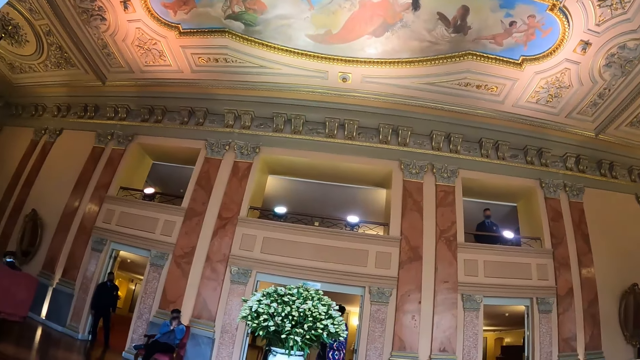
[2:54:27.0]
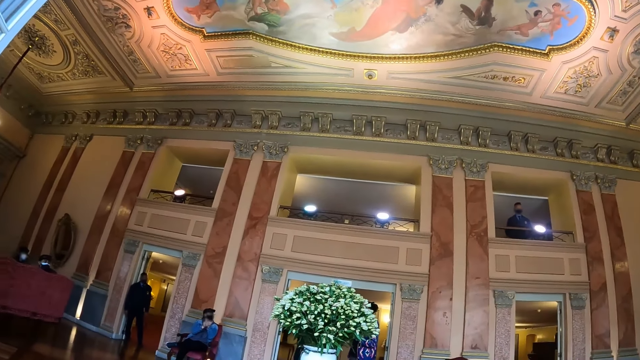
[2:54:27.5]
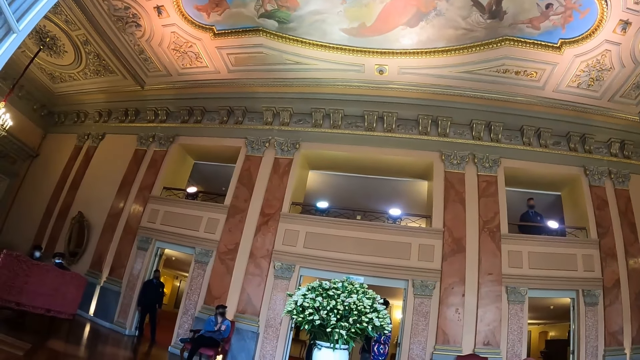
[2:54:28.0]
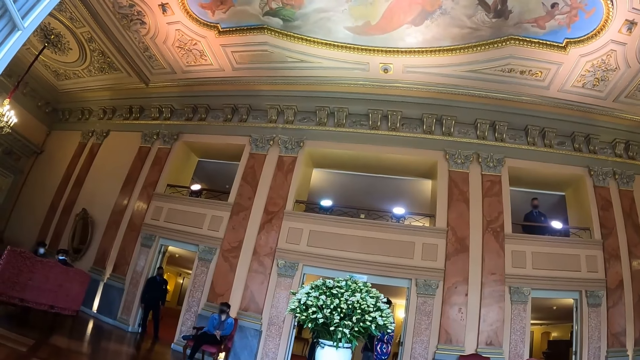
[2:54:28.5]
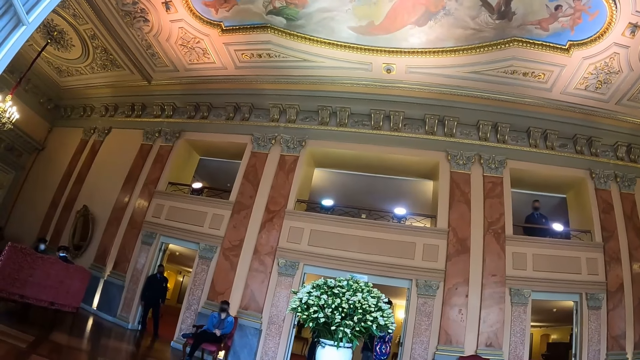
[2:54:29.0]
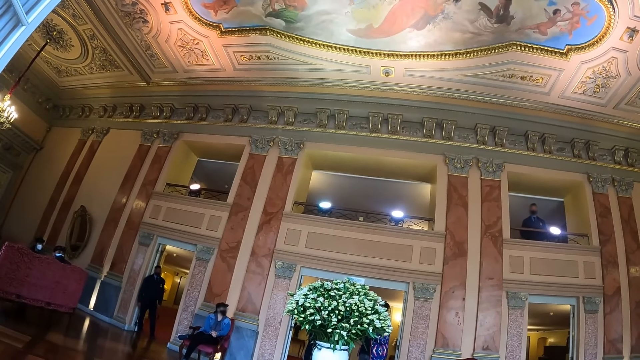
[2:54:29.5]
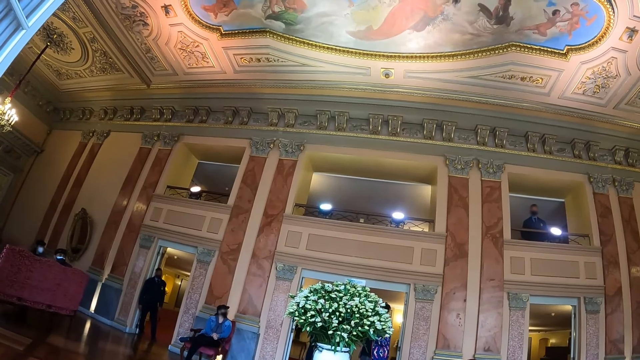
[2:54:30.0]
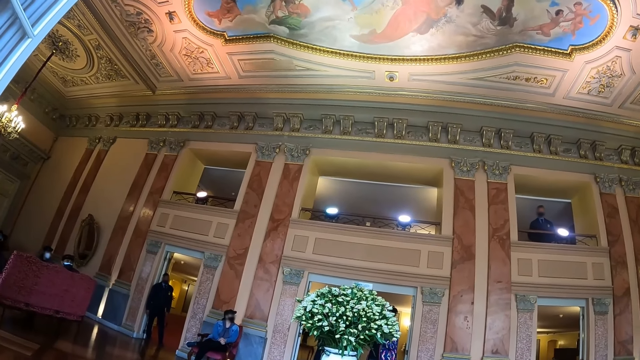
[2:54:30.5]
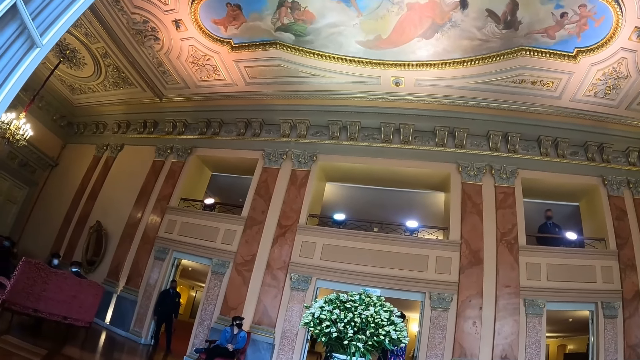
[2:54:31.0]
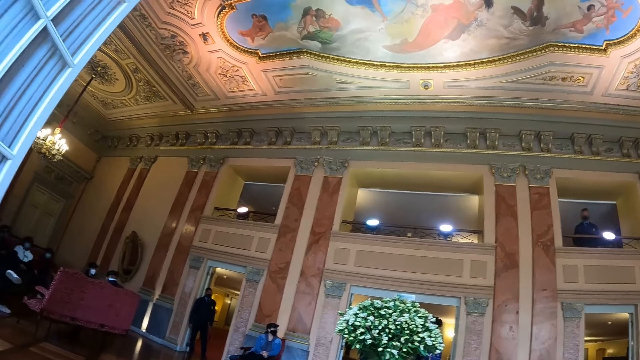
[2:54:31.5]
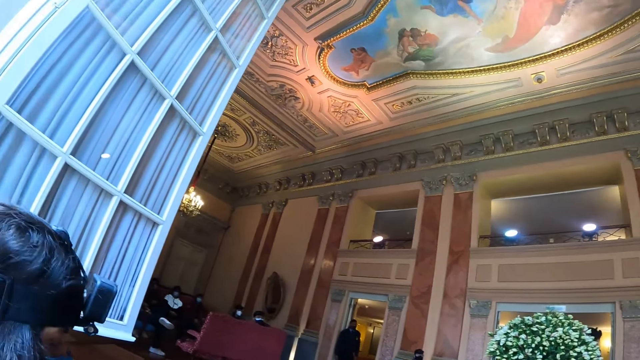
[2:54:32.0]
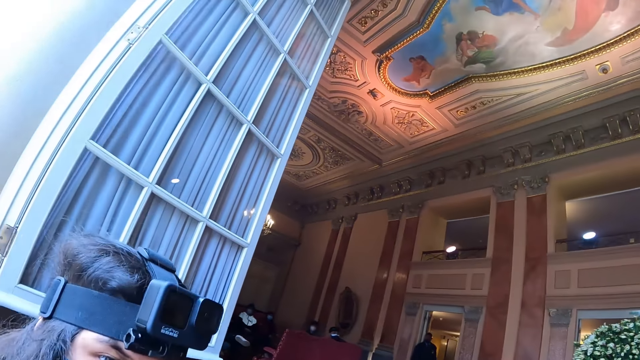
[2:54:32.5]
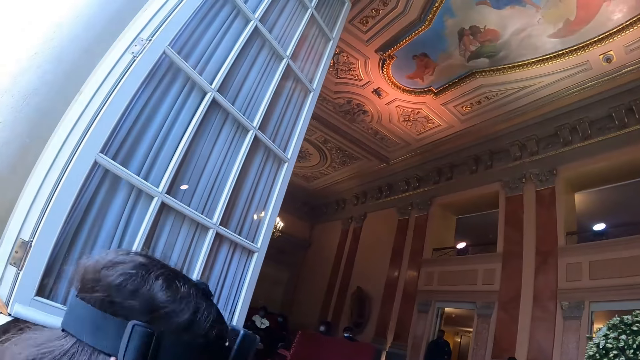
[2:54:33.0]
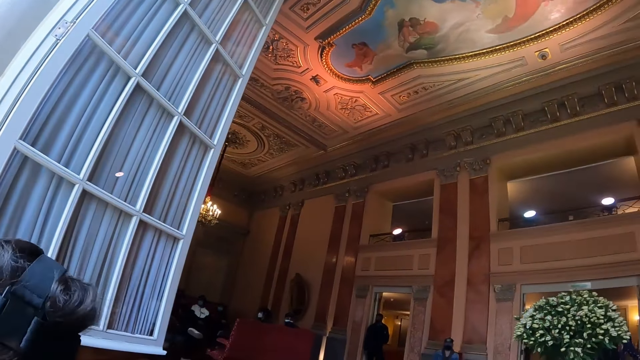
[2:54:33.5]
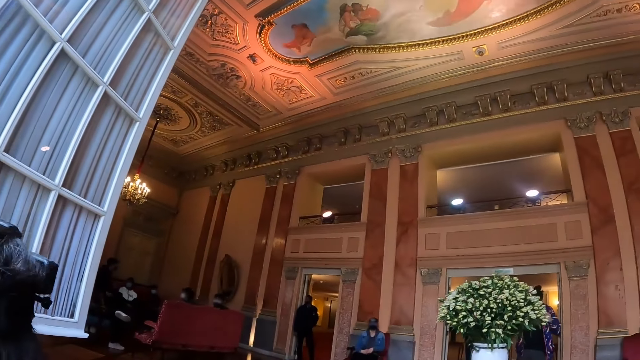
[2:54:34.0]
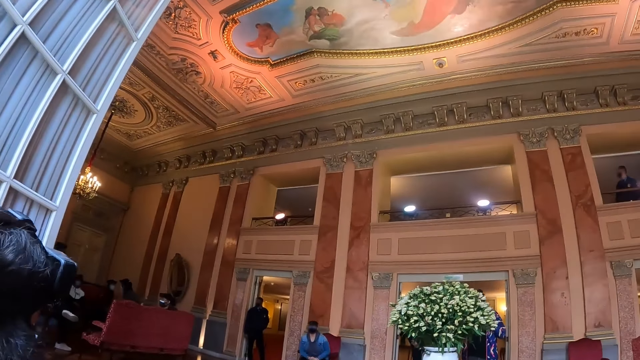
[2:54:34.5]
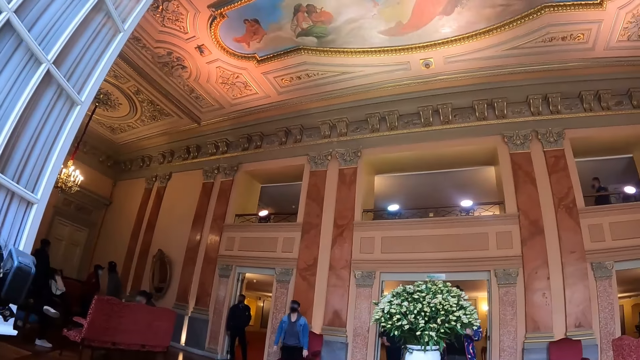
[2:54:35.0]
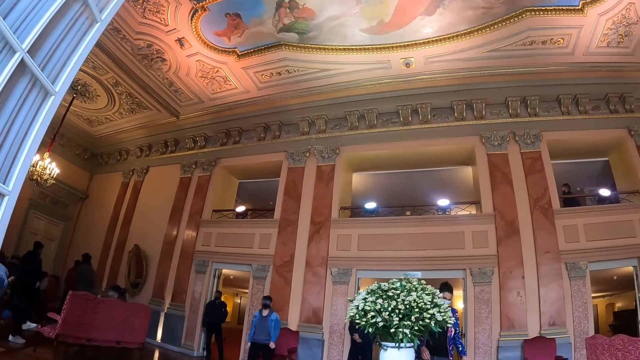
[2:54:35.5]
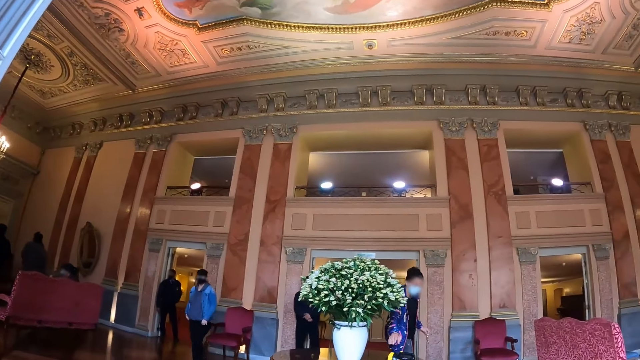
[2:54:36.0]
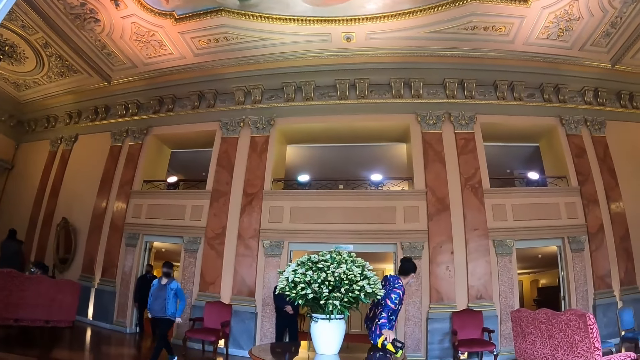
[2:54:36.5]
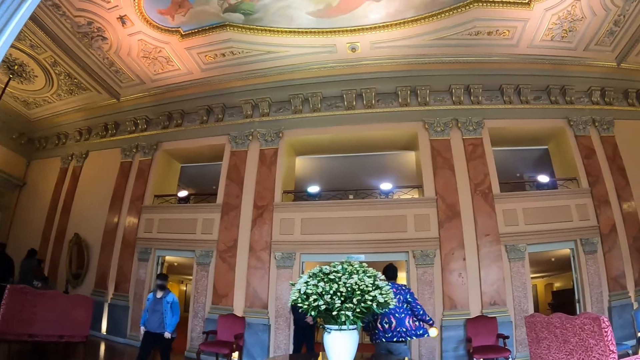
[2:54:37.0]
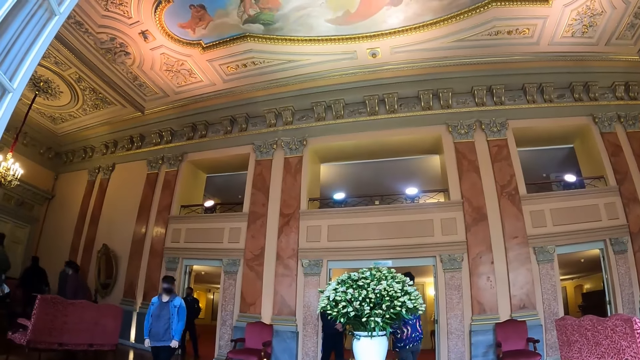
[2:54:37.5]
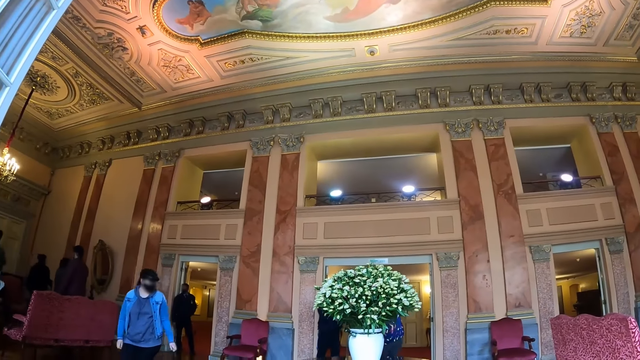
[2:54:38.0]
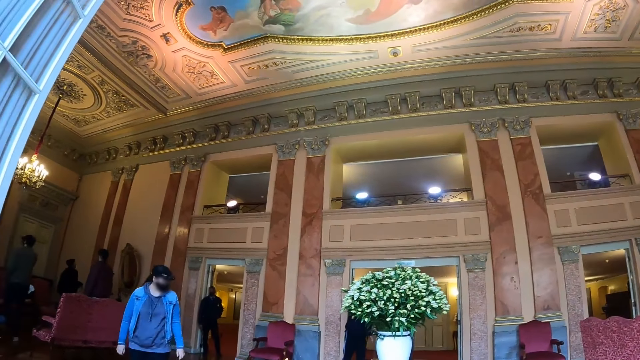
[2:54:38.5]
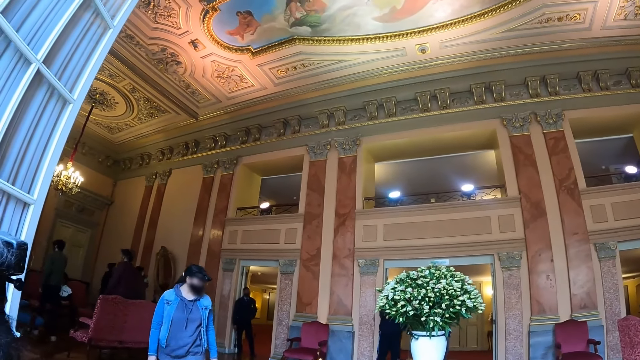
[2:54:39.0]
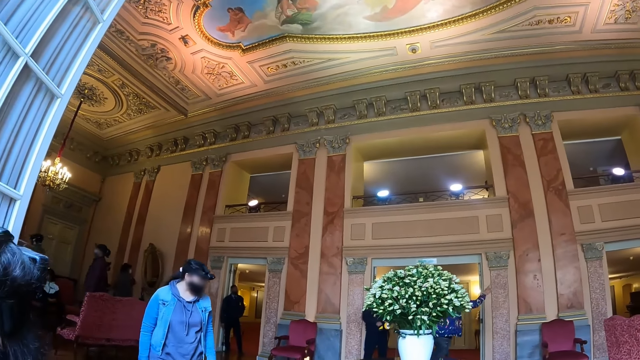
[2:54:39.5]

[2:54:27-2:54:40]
The camera wearer turns to the left. A person interacts with the camera wearer. A man picks up the torch from the table and walks away.

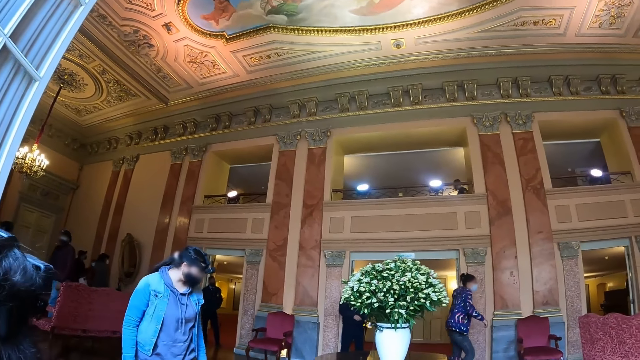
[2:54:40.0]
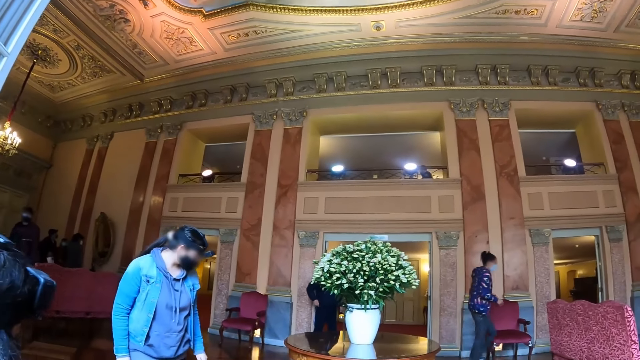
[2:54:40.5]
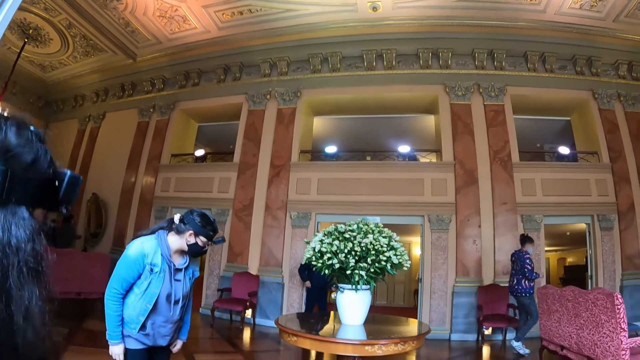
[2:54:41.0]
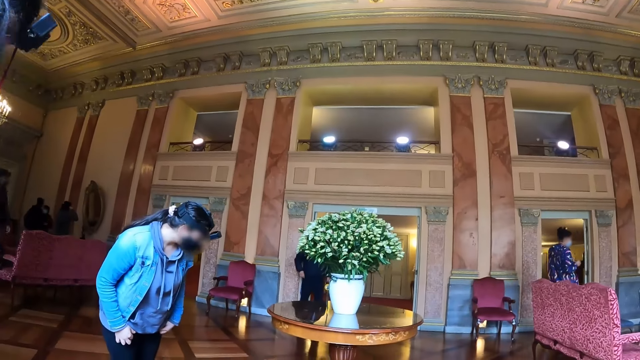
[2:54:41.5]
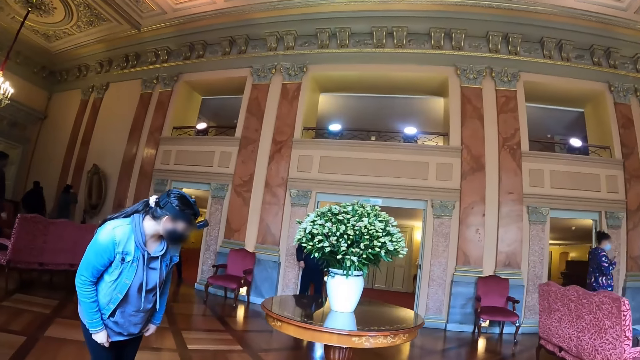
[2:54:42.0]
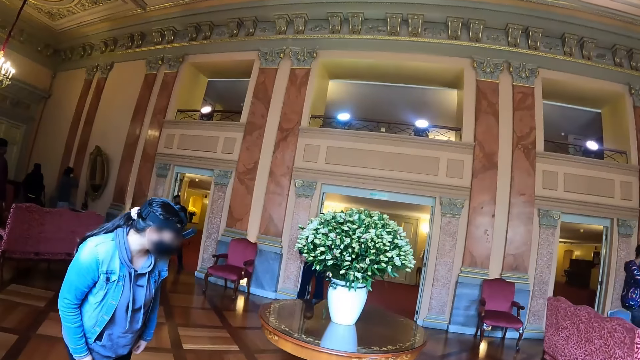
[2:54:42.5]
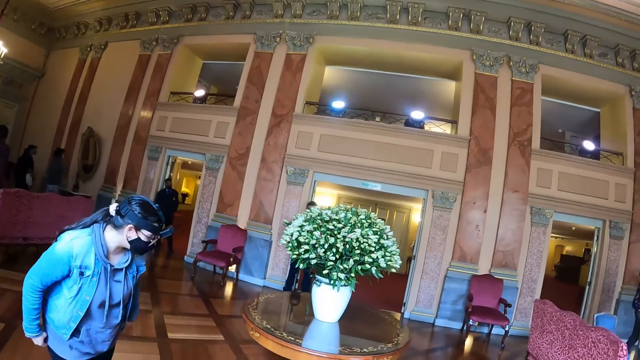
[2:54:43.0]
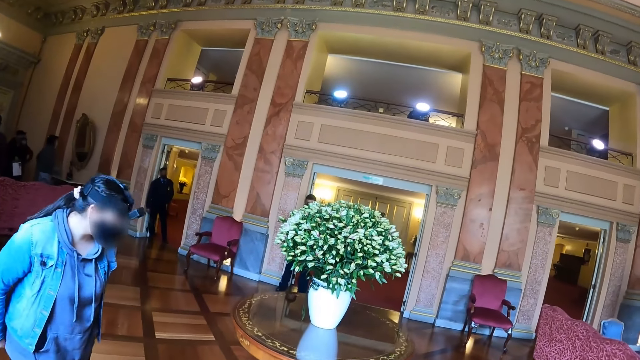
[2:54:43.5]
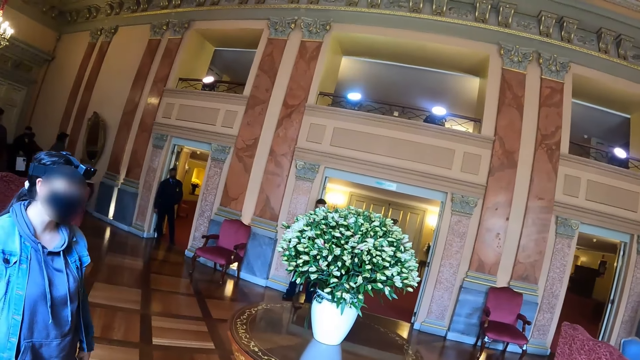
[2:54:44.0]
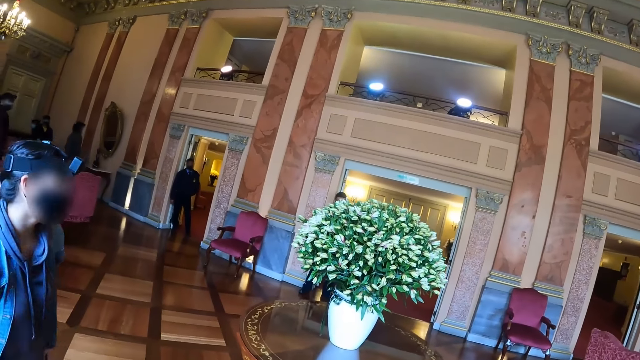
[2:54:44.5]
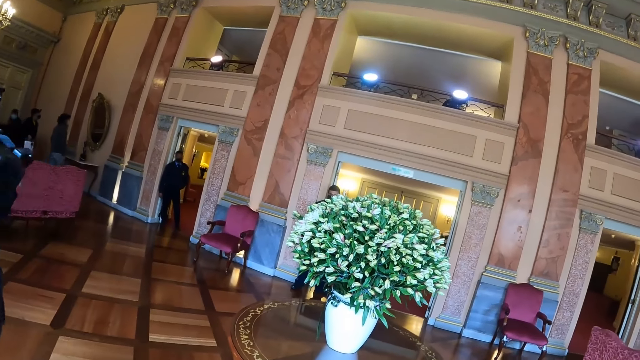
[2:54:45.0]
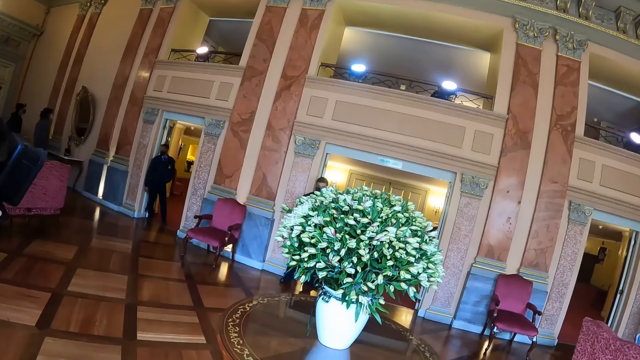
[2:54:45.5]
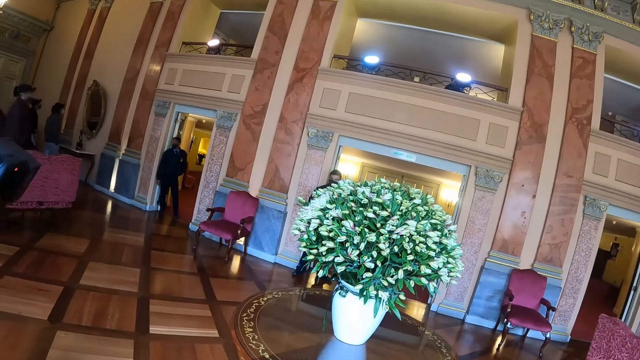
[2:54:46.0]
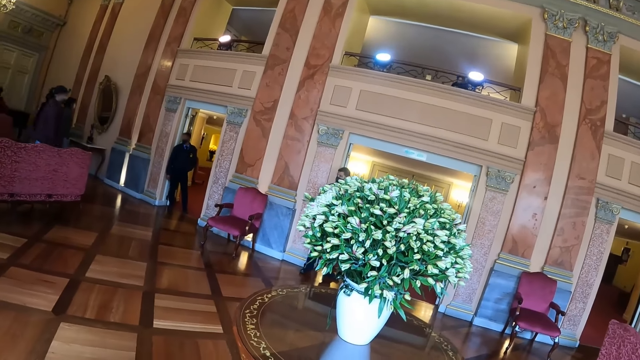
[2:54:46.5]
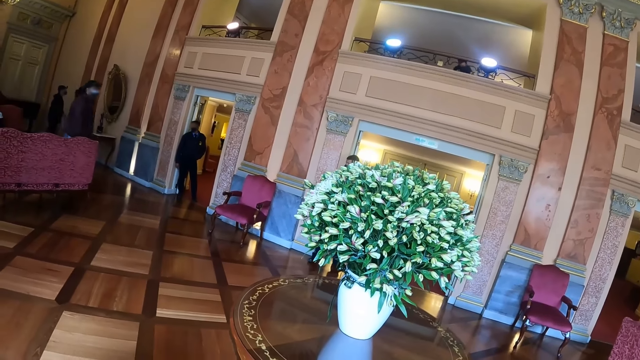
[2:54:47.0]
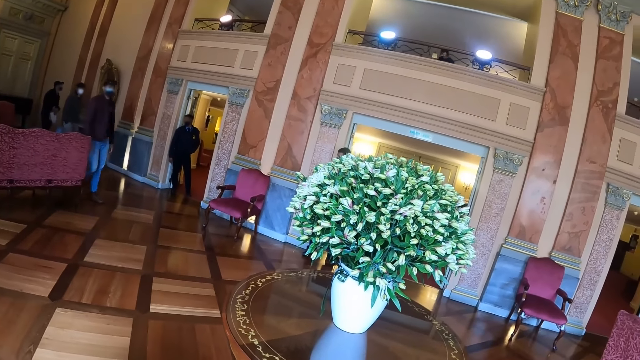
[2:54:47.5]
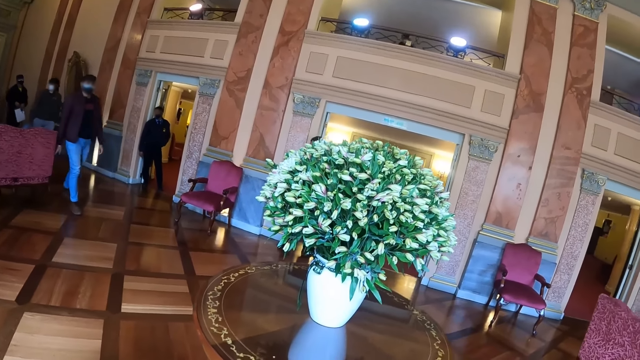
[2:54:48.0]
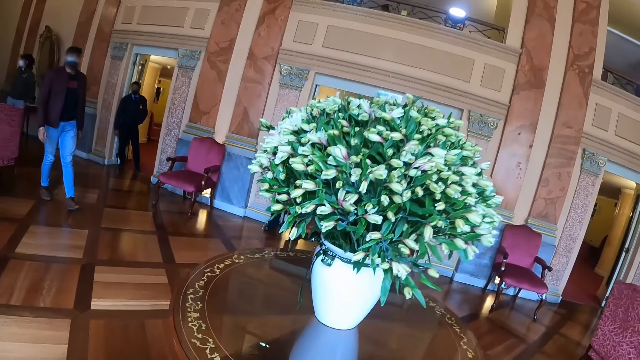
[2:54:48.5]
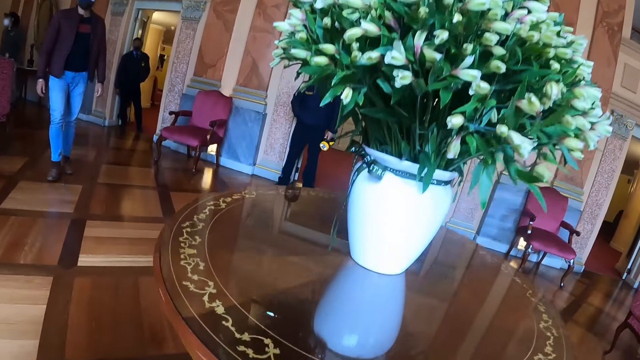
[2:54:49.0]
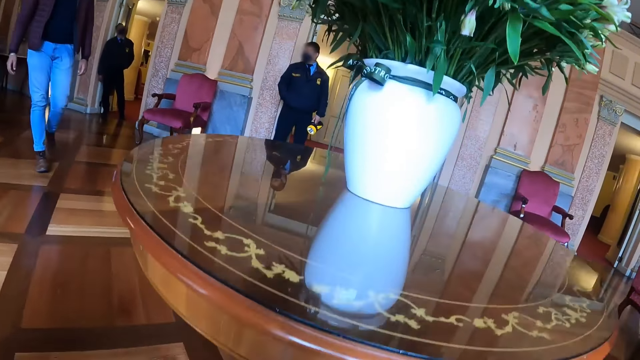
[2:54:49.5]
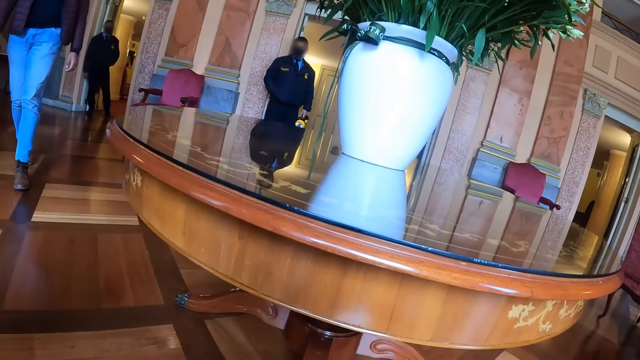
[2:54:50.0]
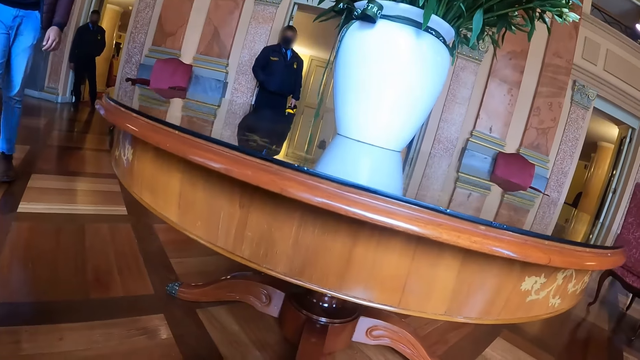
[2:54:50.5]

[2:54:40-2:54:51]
The camera wearer looks around. A person gets up from the seat. The camera wearer gets up from the seat. They move closer to the table at the center. The person interacts with the camera wearer. The camera wearer observes the table from a closer angle.
